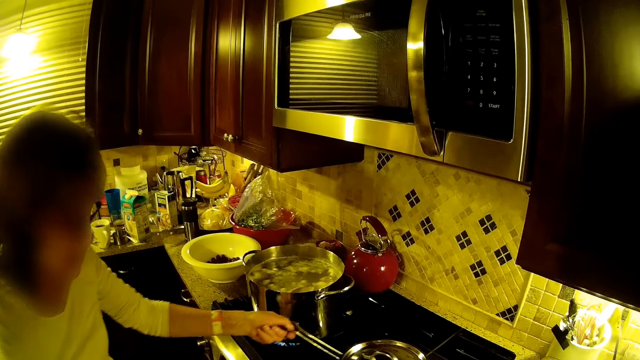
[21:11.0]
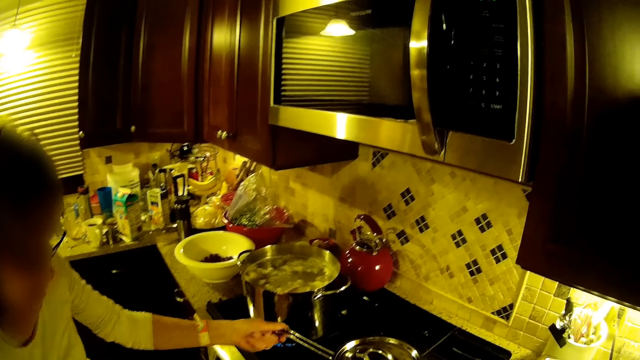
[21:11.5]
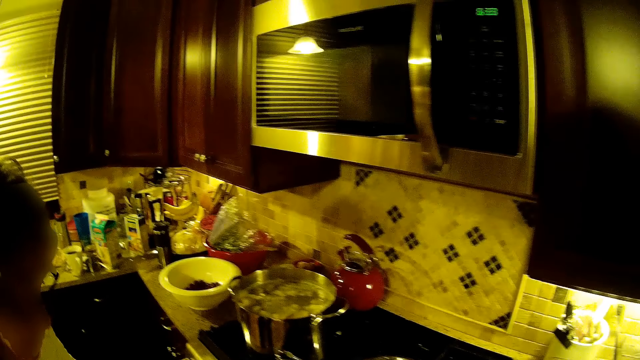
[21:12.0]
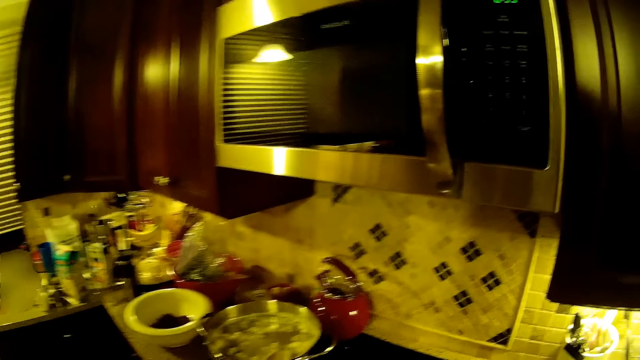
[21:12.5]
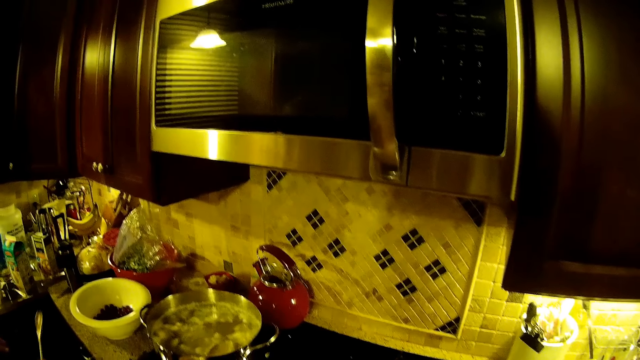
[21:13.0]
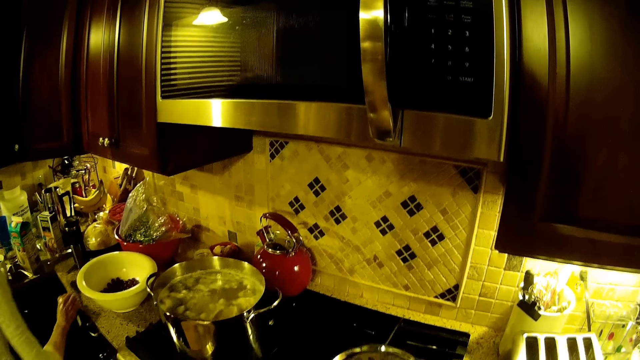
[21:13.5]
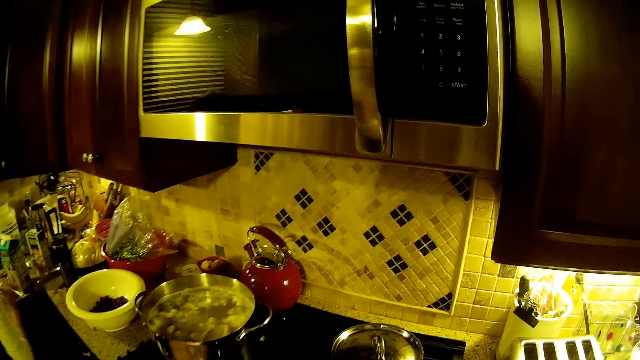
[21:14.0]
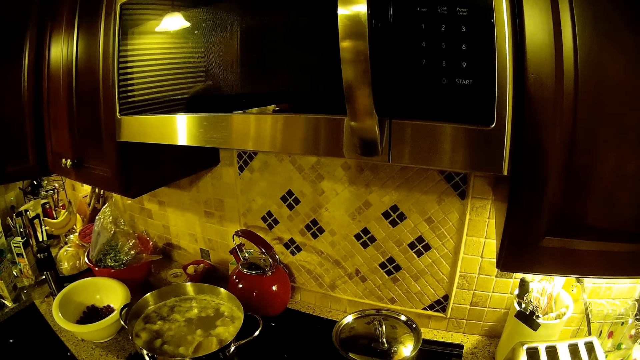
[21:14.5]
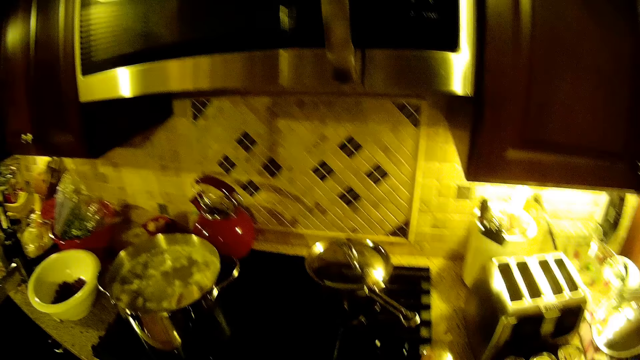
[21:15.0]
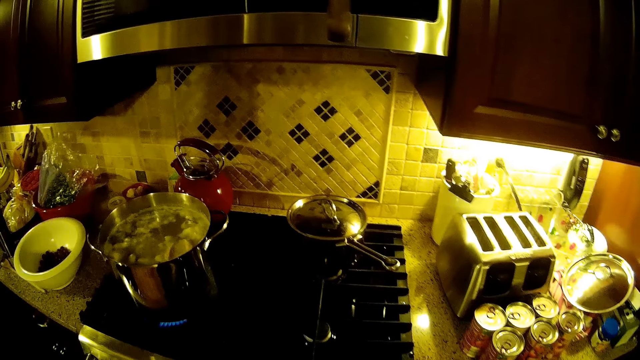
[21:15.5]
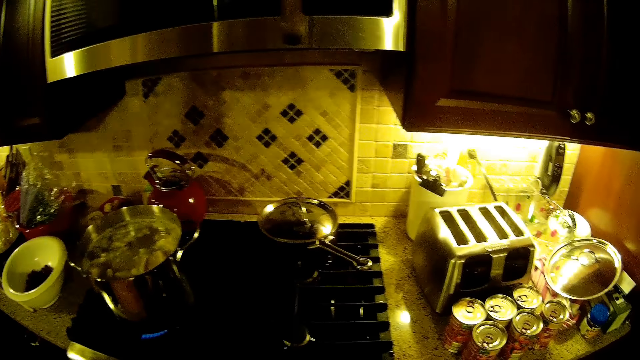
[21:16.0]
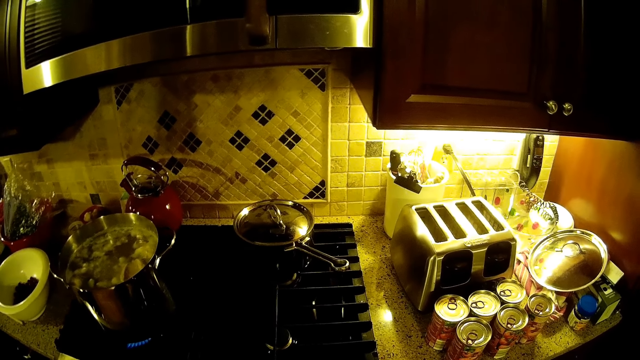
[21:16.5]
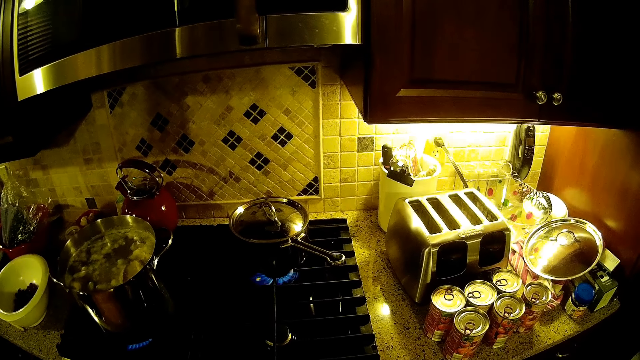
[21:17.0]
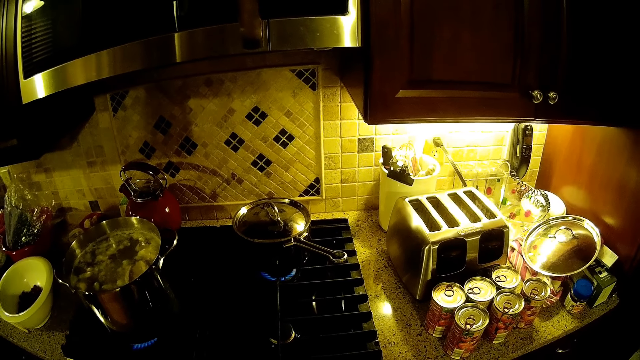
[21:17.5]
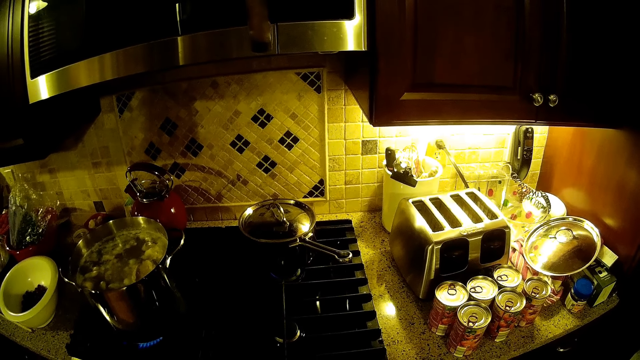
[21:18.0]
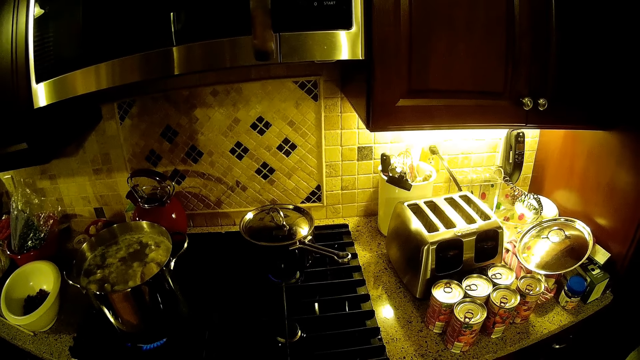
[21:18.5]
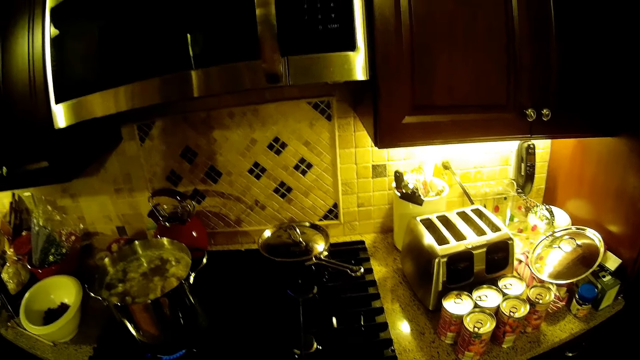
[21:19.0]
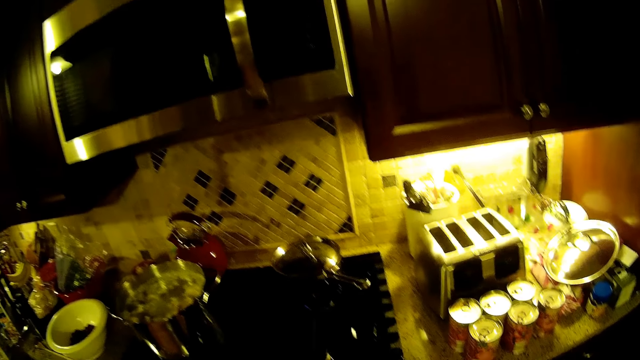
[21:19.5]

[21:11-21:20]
The camera wearer stares at the pot.

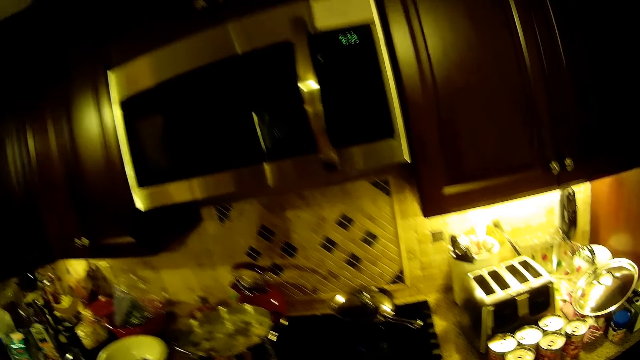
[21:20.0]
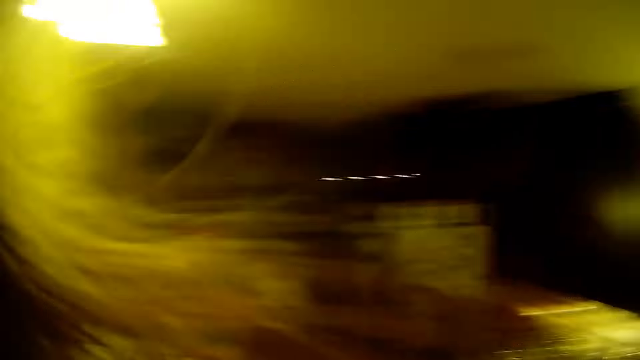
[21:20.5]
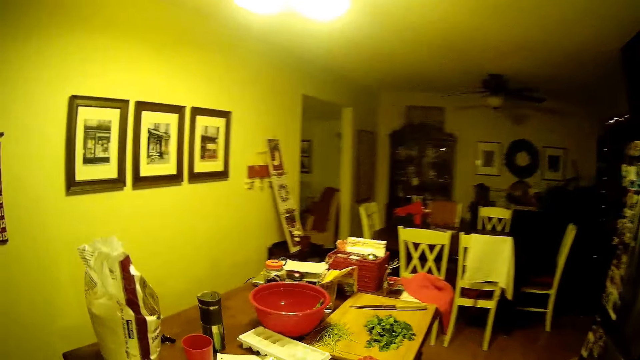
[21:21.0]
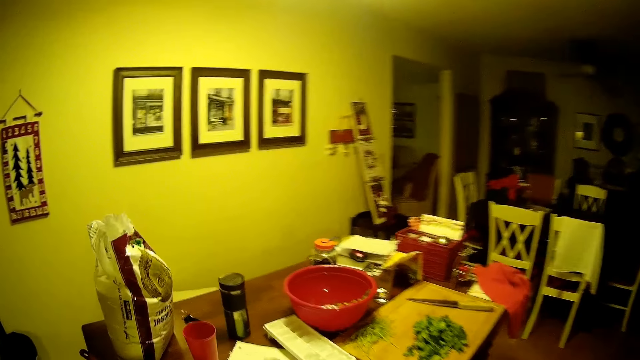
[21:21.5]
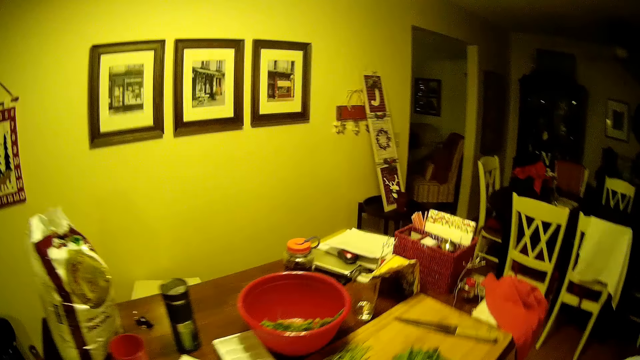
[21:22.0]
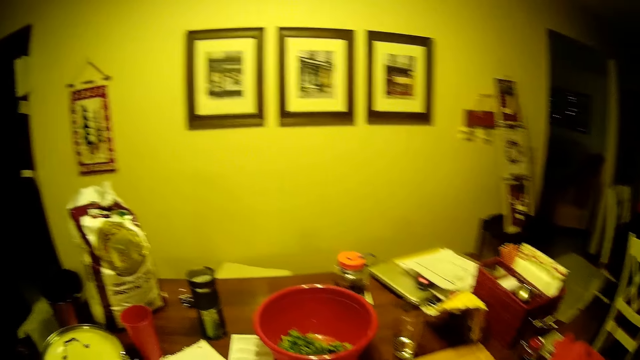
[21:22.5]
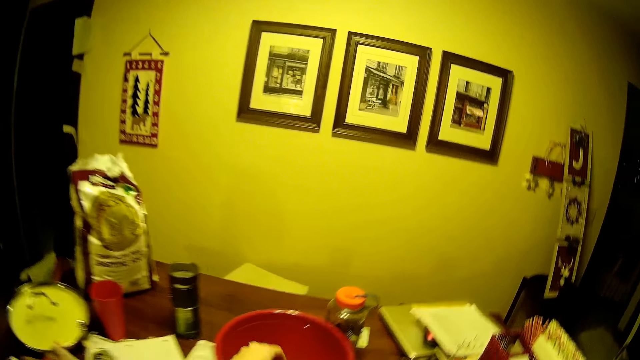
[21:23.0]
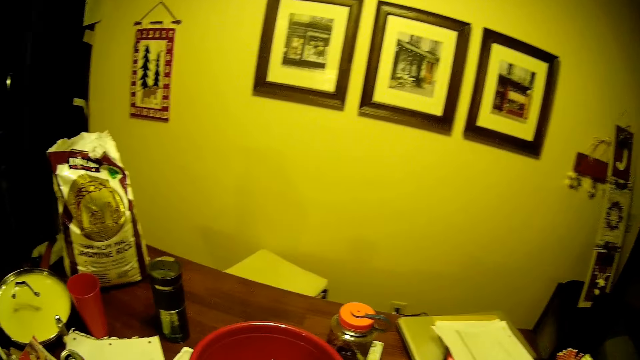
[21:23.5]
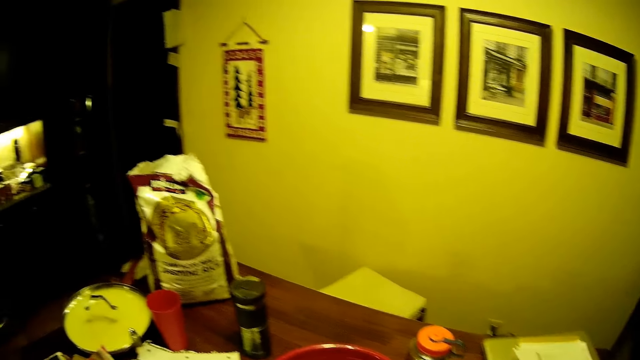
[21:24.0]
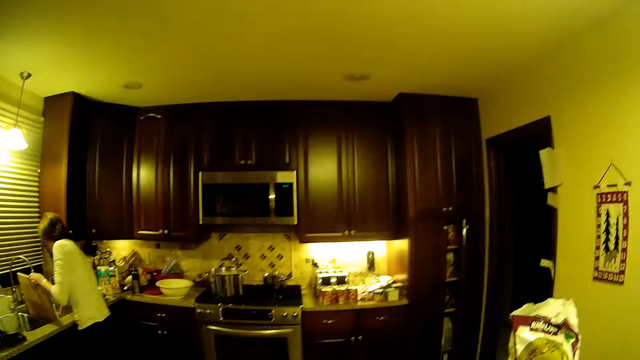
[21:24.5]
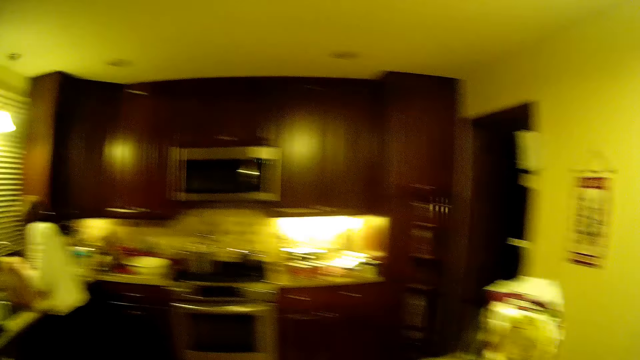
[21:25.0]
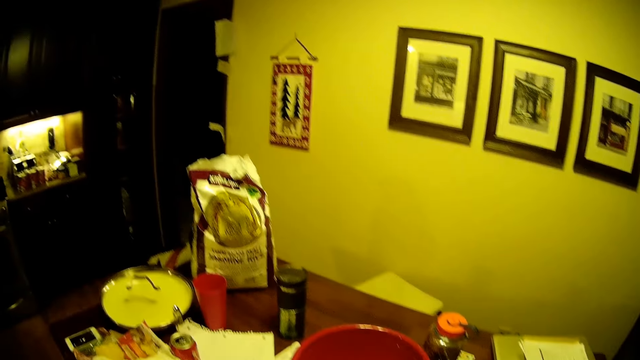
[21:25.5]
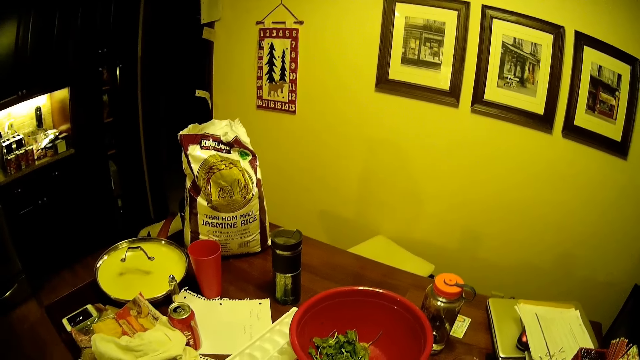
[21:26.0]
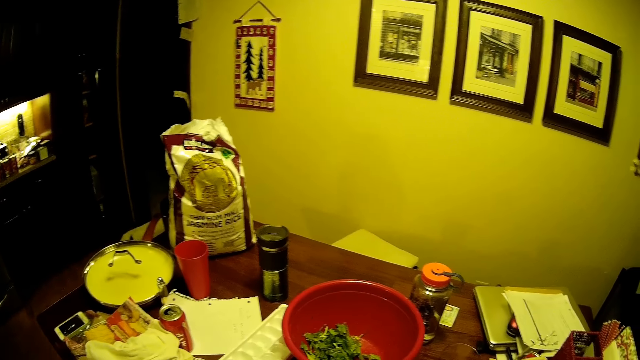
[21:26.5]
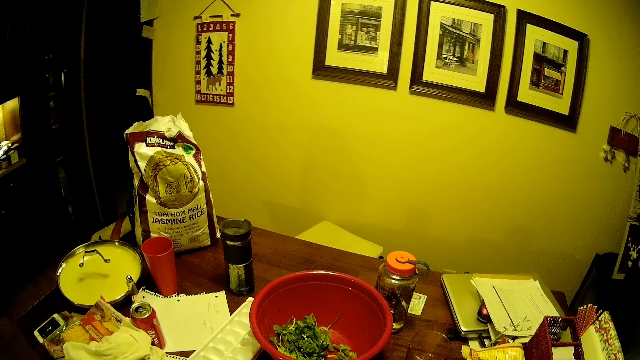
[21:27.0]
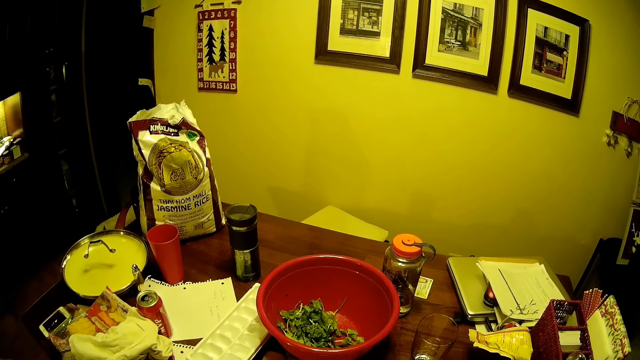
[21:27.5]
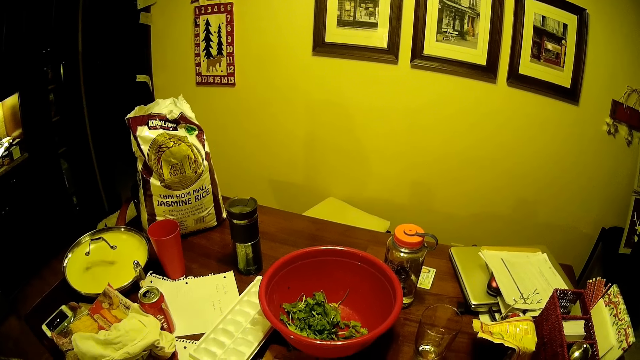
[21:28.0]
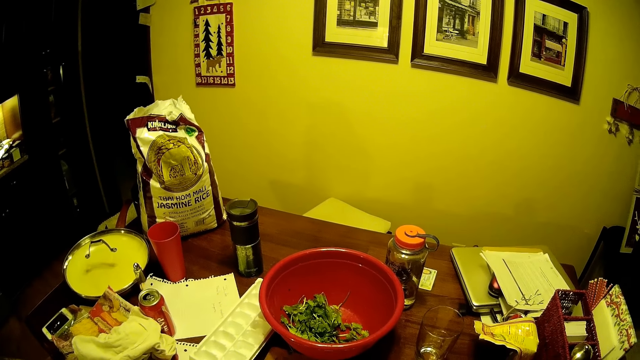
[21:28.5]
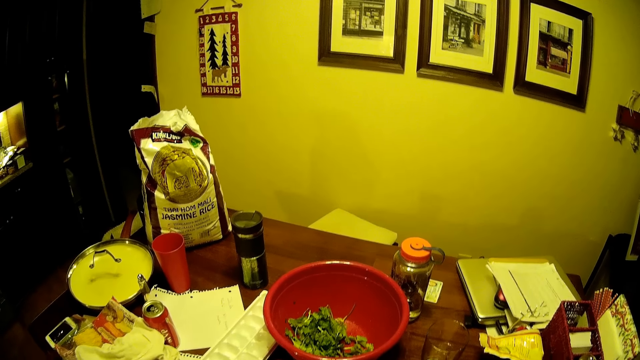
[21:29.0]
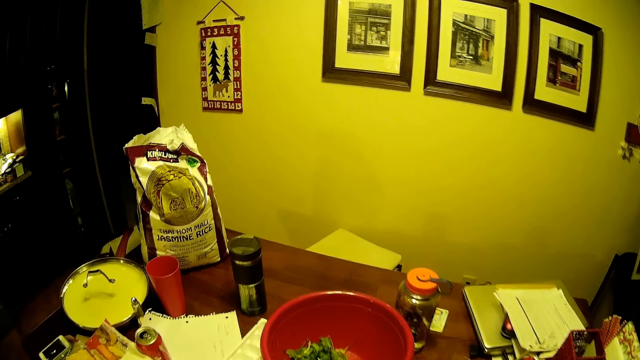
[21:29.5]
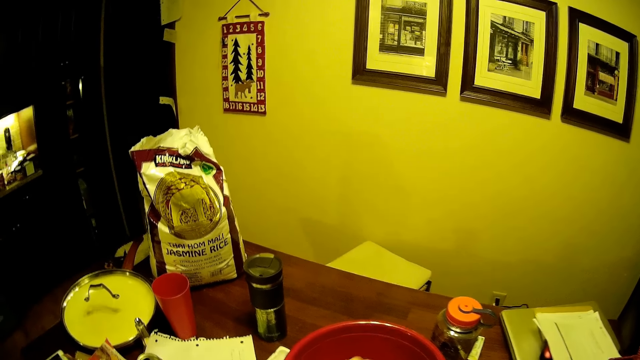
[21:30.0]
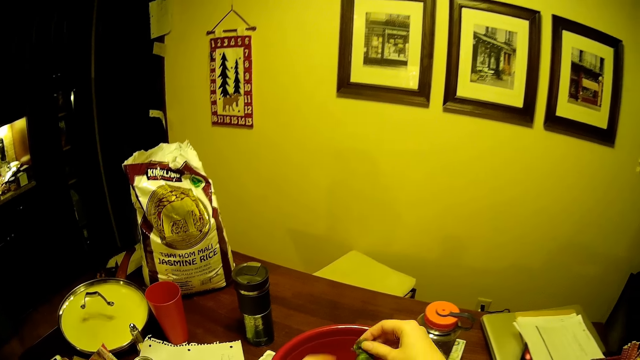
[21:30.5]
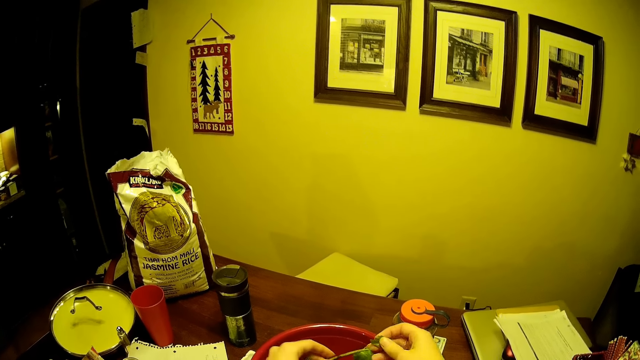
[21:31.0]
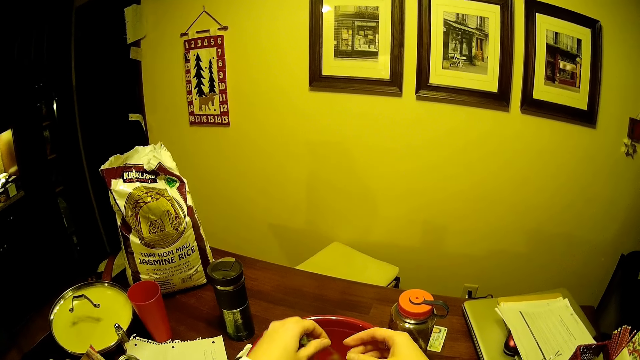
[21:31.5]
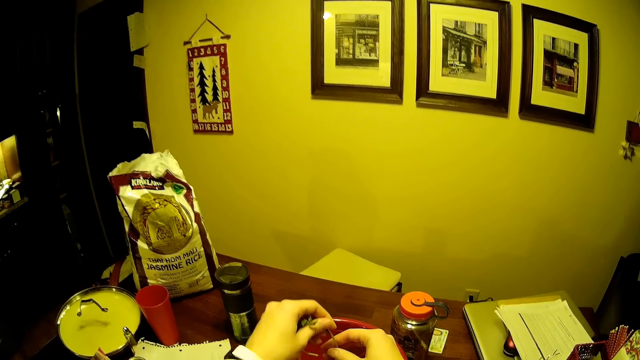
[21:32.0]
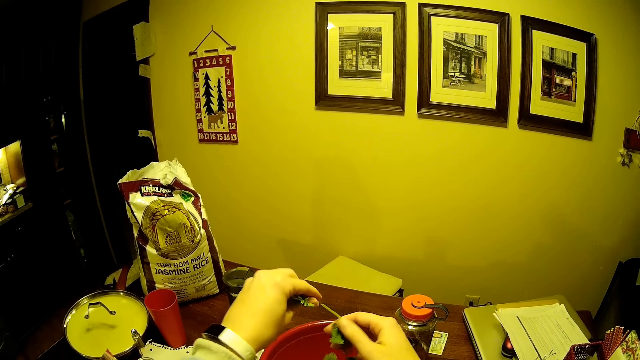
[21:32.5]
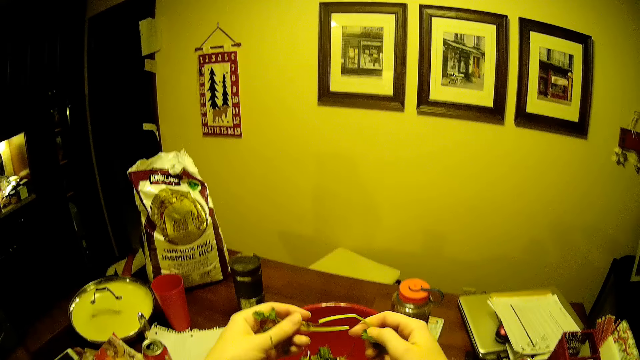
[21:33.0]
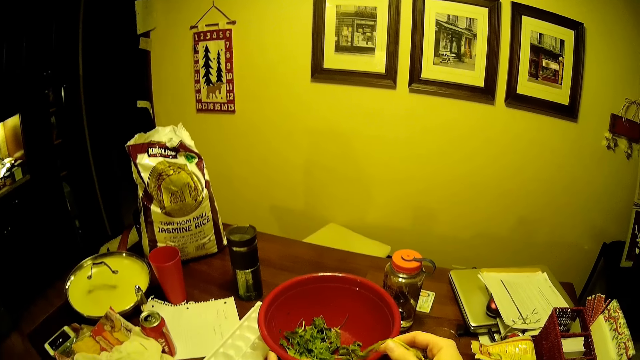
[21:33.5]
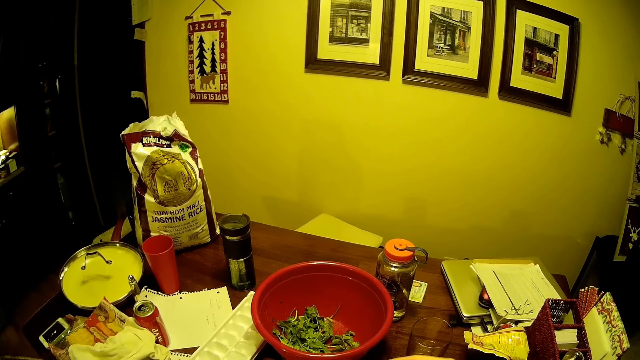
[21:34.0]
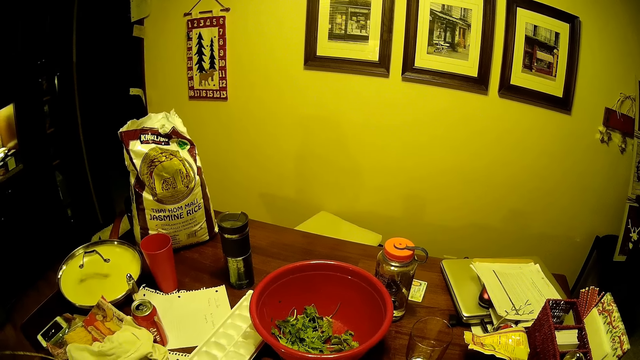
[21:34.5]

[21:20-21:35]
The camera wearer walks around the house. They move the camera around. They stare around the house. They stare at the table. They pick up the vegetable in the basin. They remove the vegetable stem.
